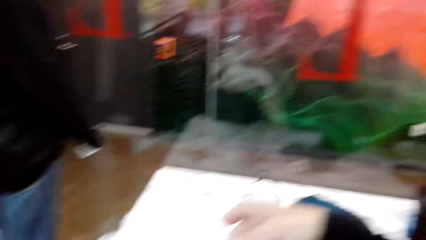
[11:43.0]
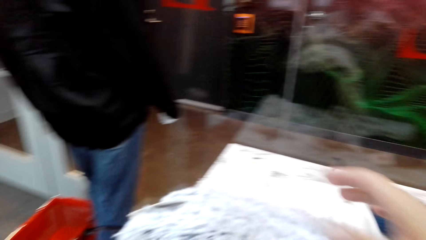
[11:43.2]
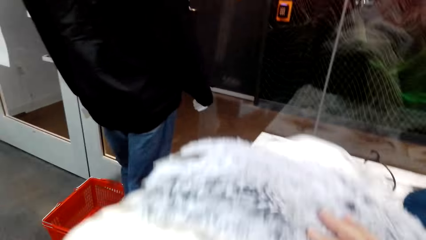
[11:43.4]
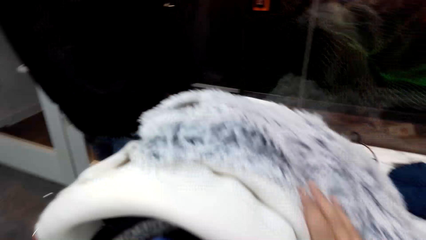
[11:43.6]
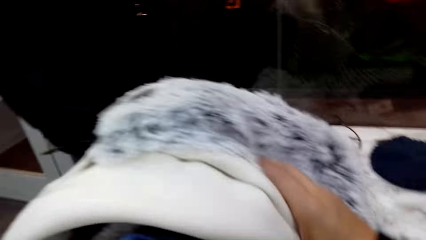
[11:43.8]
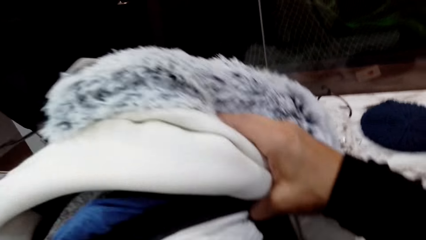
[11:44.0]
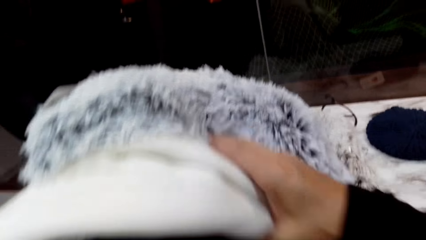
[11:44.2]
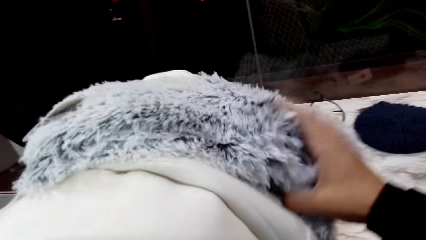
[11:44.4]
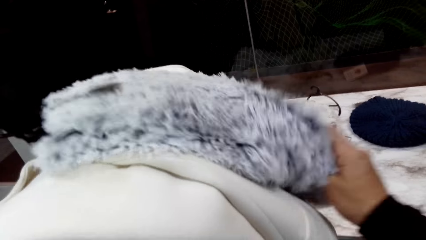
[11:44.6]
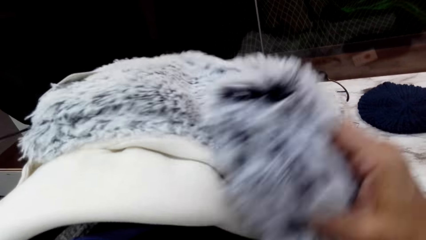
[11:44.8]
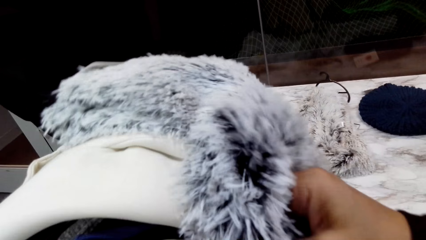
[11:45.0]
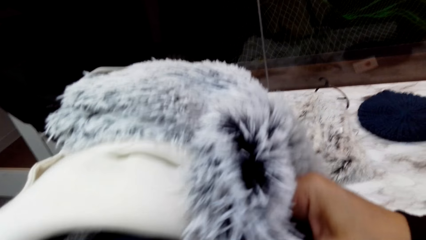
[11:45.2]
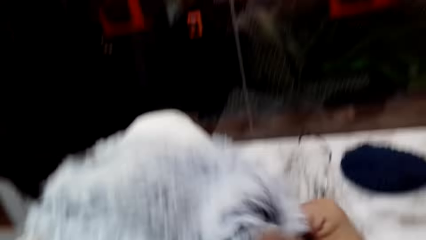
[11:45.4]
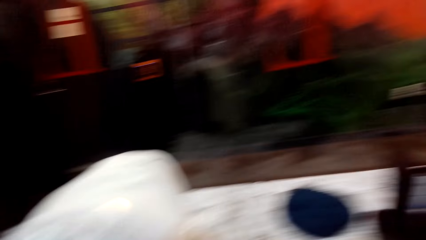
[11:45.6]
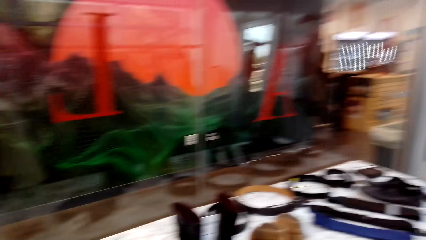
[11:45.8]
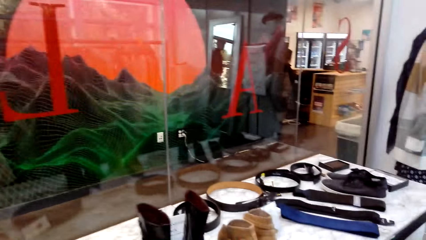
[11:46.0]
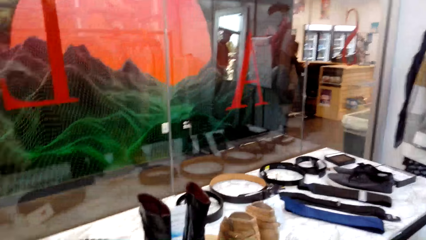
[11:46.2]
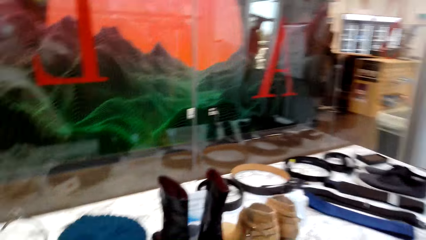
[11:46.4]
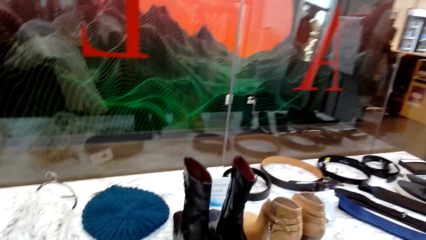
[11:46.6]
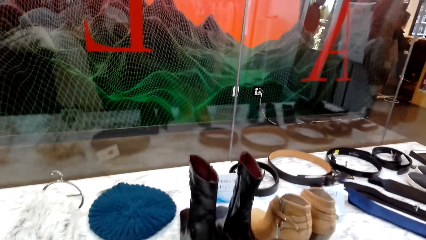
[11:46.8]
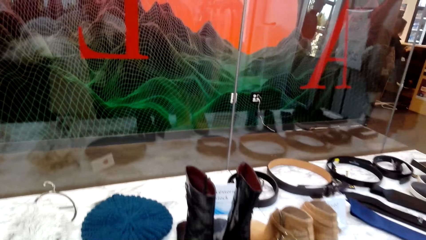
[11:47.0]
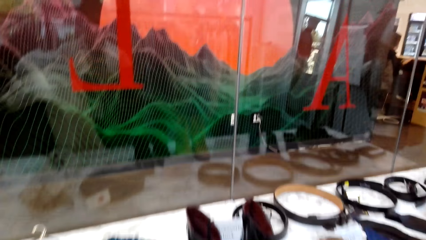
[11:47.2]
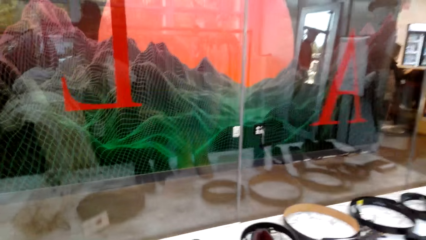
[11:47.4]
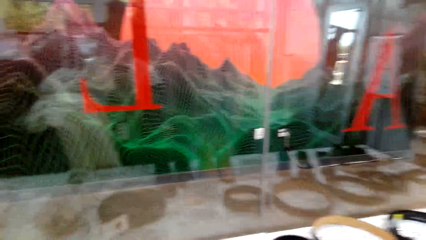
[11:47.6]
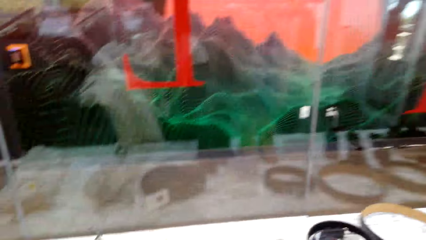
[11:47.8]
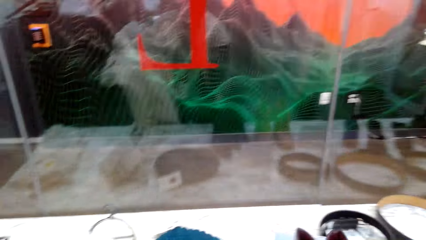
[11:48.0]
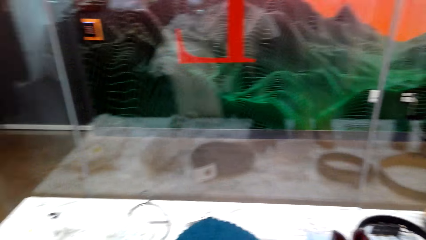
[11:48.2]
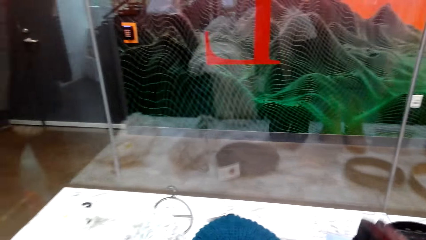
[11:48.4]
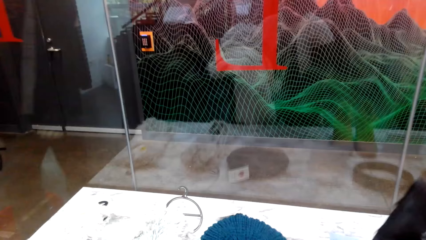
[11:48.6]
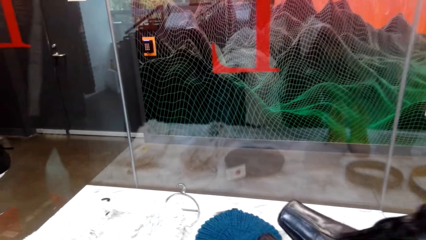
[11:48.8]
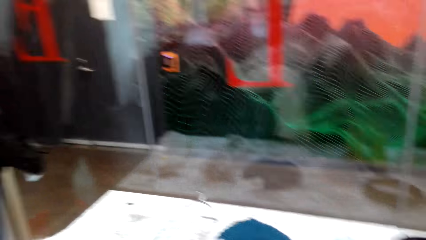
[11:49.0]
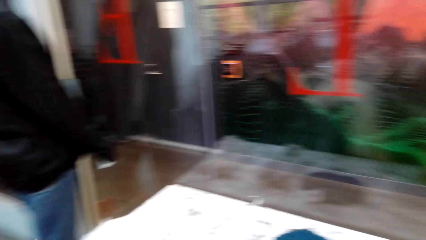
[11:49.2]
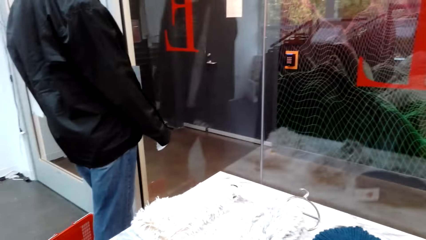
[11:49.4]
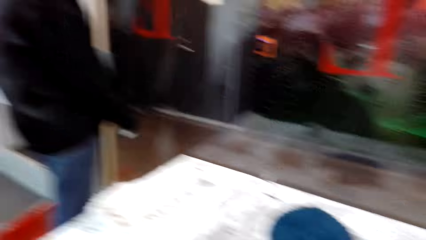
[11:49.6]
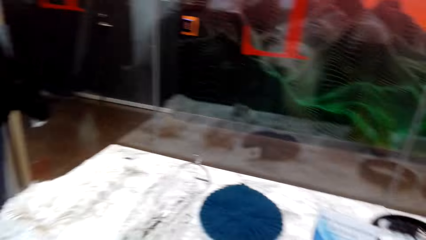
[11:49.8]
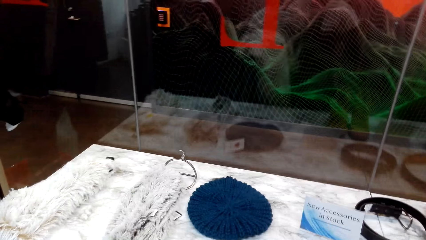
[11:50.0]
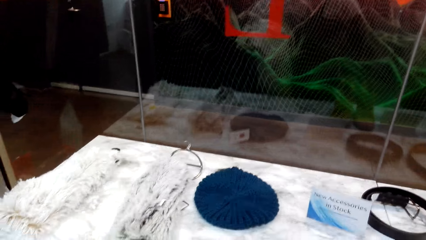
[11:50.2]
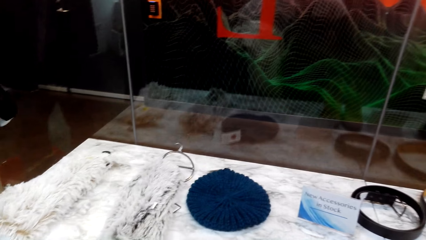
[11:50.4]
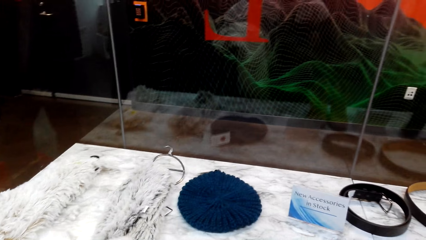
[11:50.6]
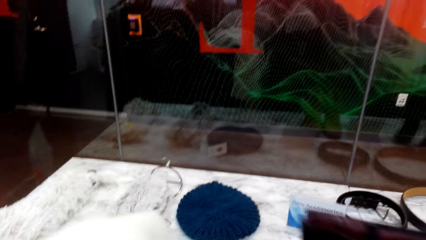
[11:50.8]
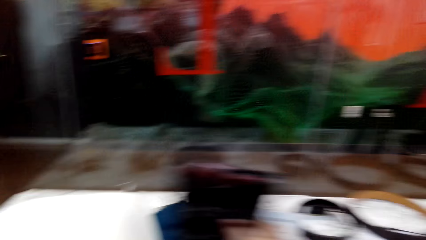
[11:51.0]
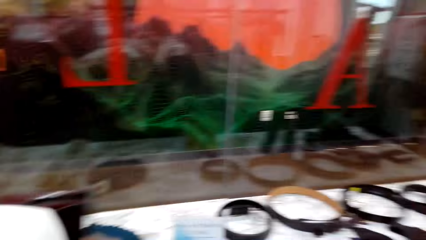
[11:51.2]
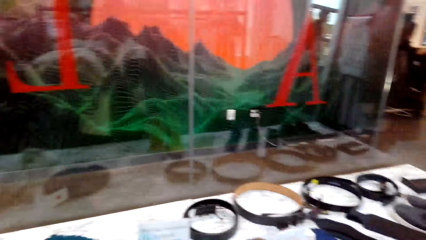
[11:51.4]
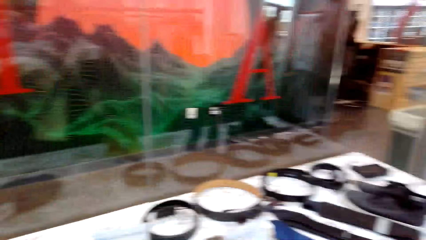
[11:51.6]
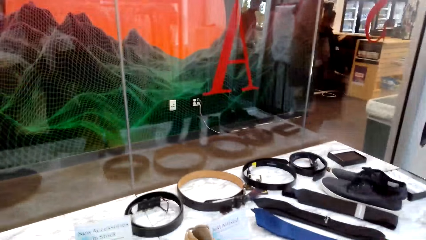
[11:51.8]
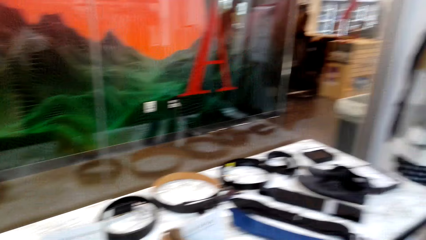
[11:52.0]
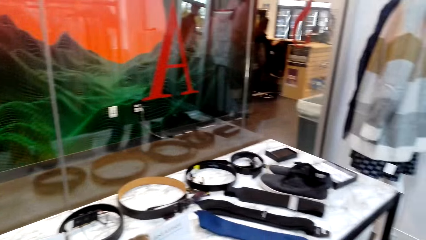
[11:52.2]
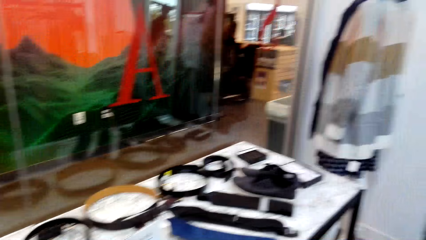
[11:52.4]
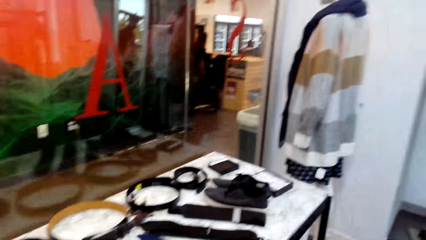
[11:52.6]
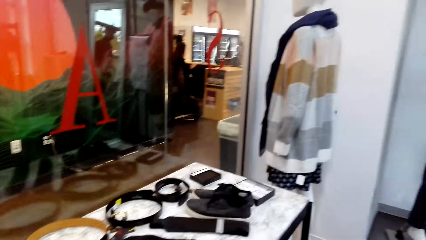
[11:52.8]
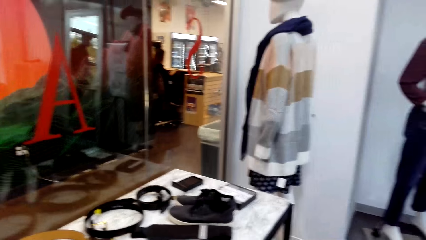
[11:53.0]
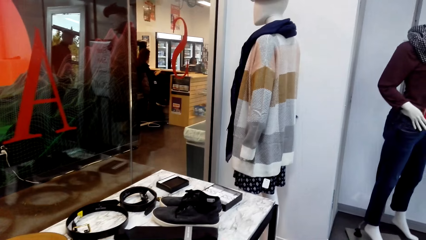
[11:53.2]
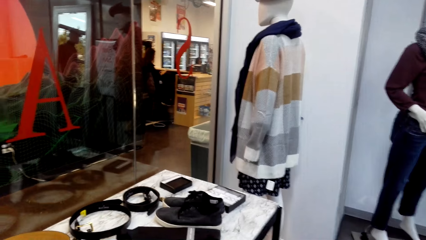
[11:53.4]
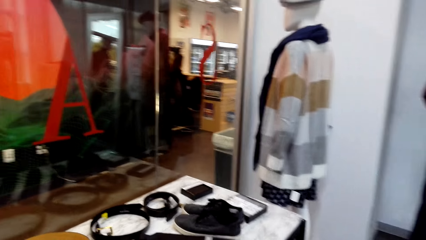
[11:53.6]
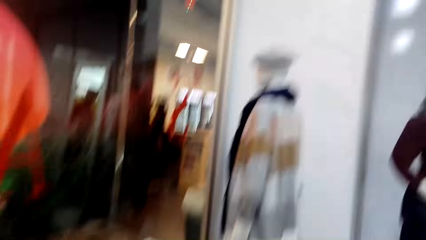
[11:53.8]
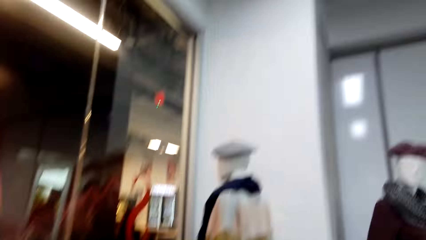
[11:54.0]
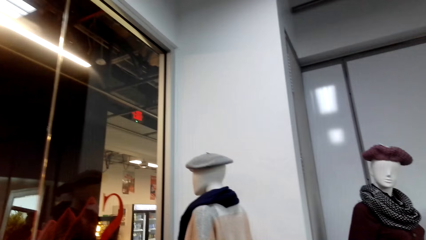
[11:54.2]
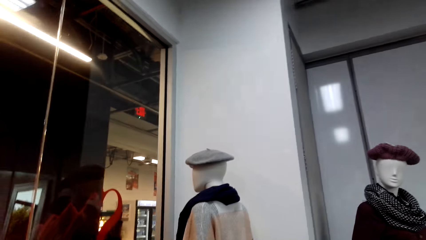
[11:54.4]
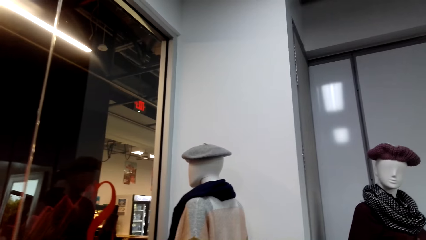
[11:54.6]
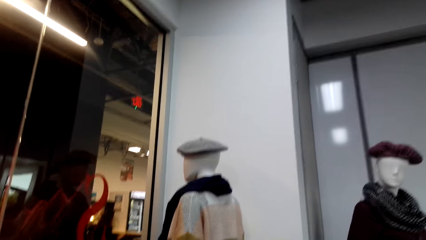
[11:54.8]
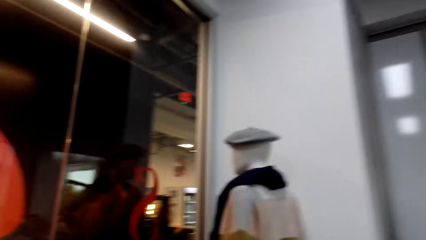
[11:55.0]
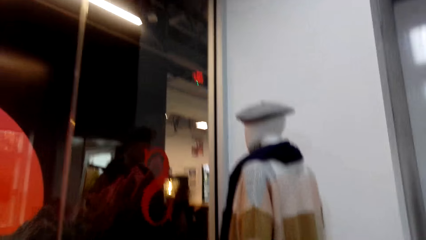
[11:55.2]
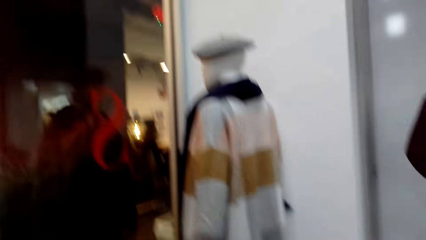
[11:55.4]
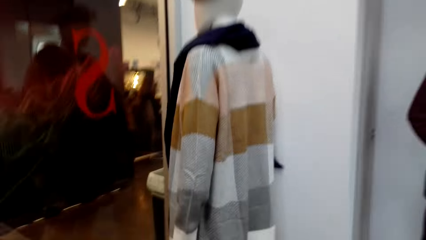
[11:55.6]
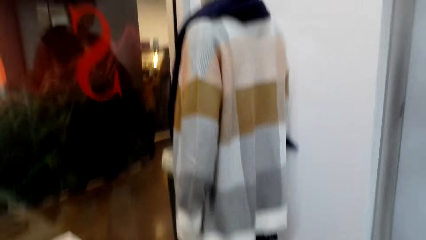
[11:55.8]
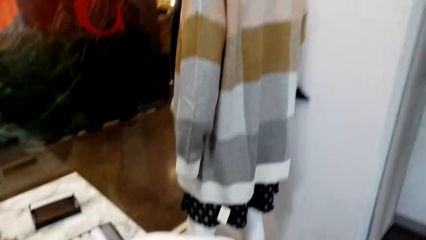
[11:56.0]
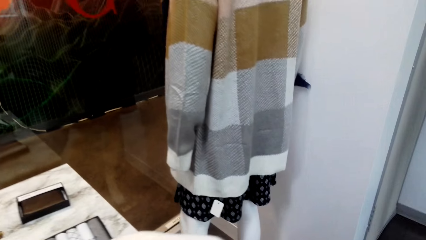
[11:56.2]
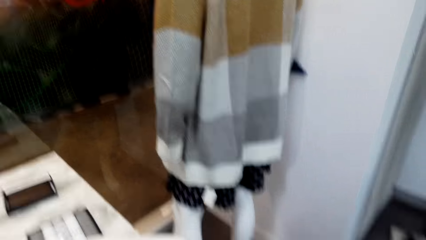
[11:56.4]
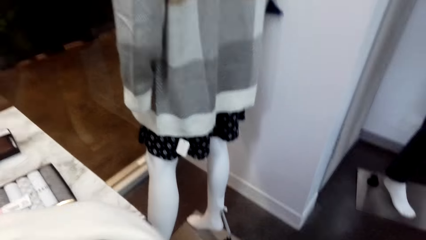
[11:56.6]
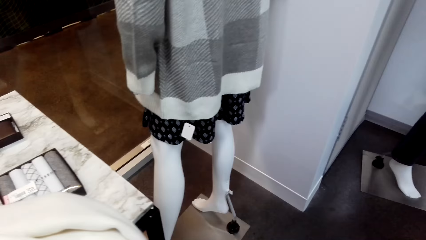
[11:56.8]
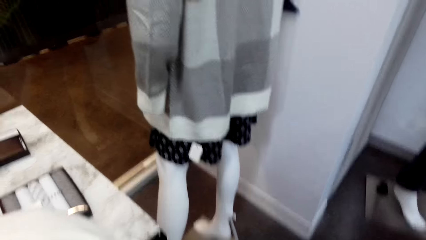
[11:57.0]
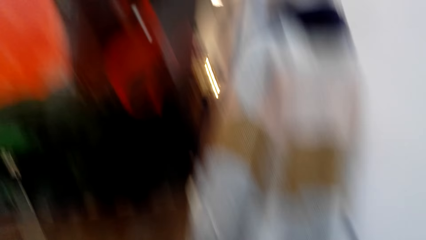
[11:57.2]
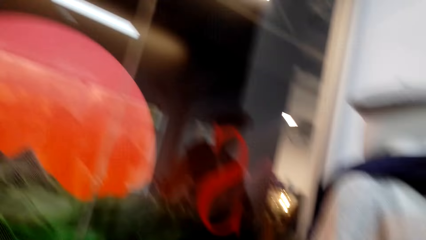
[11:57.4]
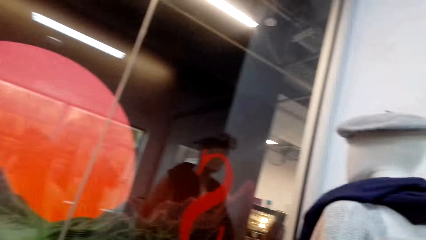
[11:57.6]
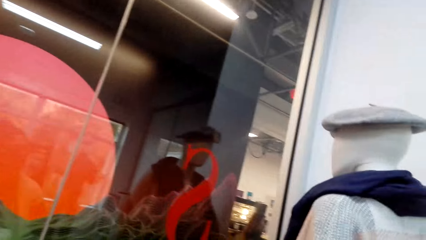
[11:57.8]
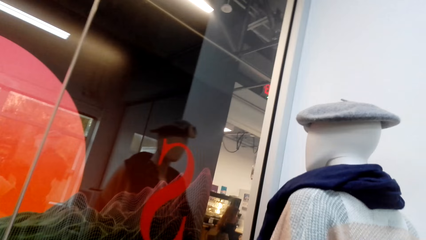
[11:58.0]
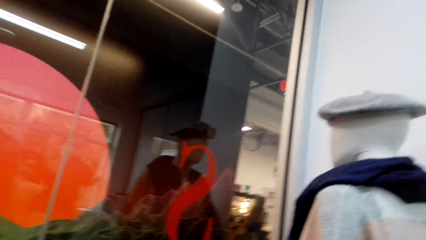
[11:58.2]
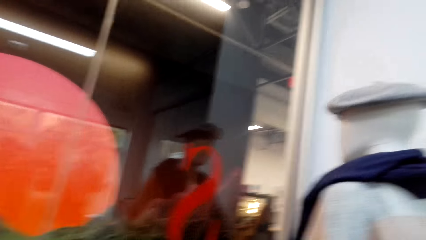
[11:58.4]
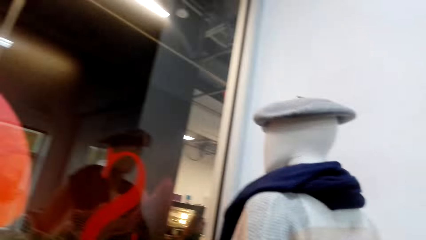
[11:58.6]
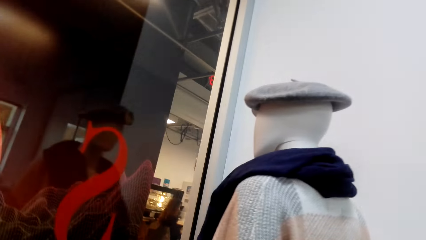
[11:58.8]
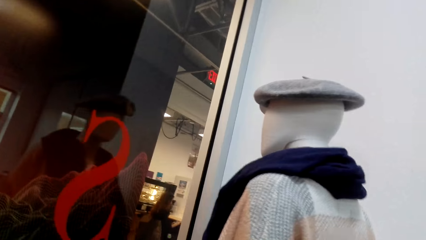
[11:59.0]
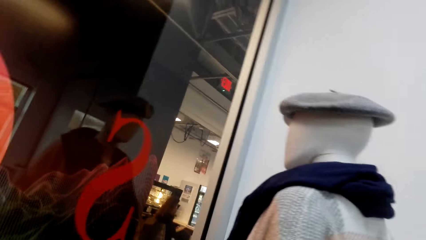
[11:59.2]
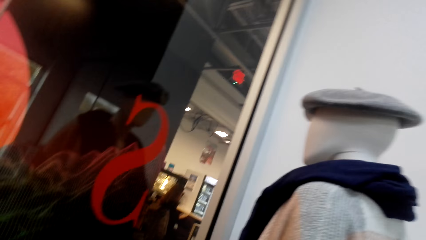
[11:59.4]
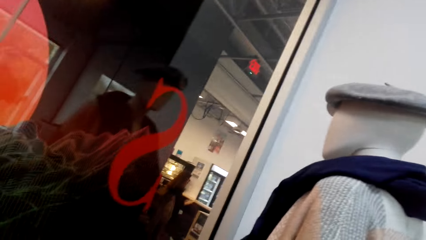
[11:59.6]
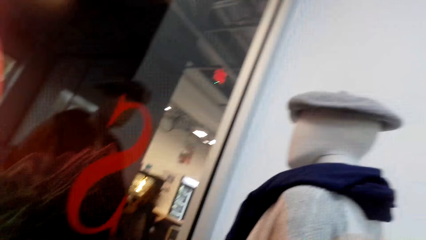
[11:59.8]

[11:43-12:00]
The camera wearer places the fluffy scarf on the left hand. They look at the display in the clothing store, pick up a boot on the display, and place the boot down. They walk around the clothing store.
